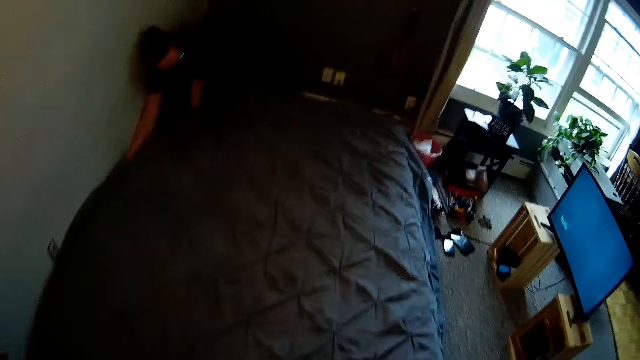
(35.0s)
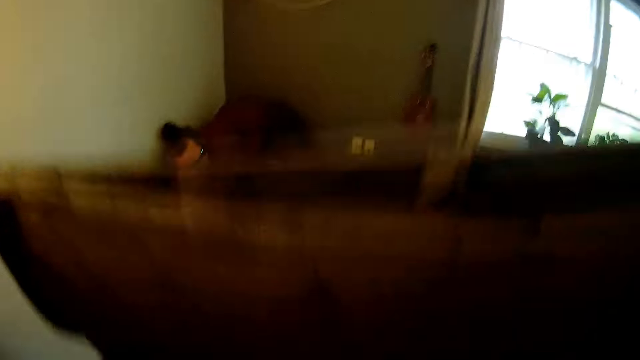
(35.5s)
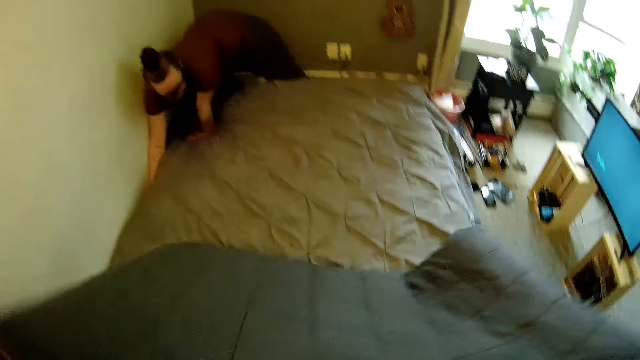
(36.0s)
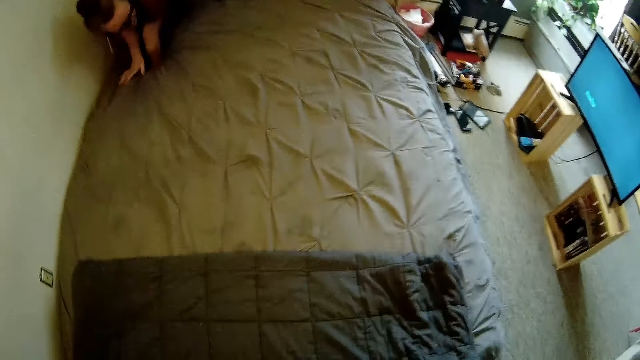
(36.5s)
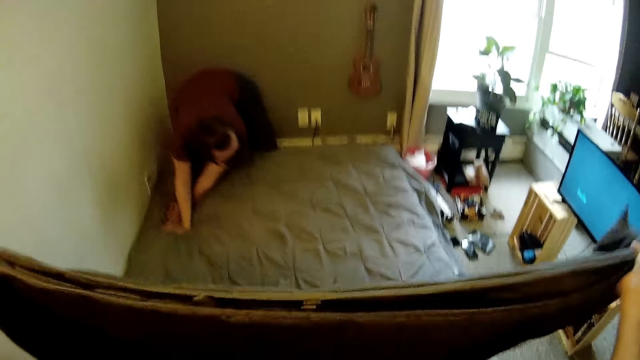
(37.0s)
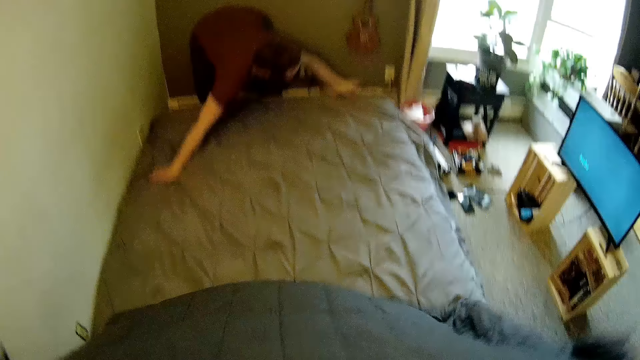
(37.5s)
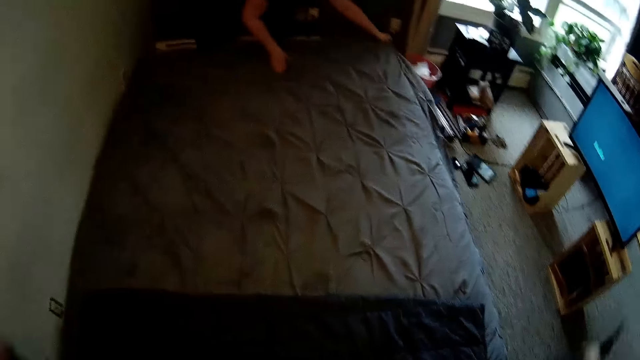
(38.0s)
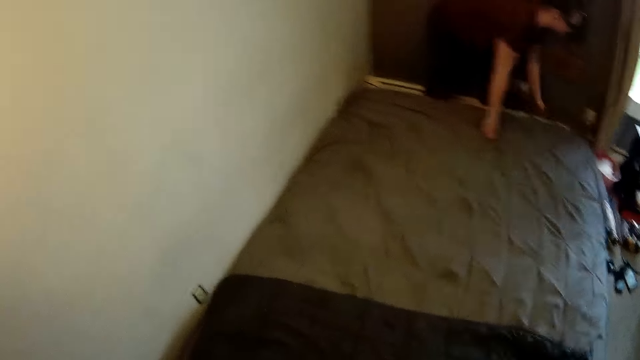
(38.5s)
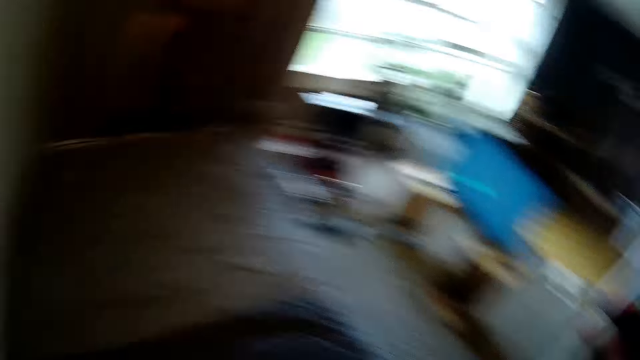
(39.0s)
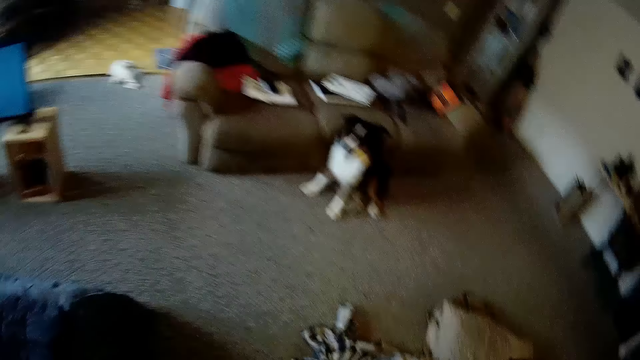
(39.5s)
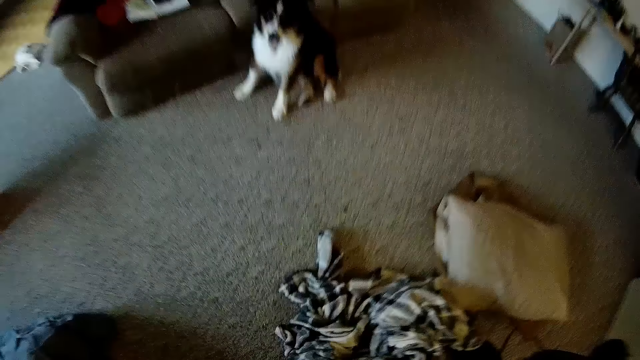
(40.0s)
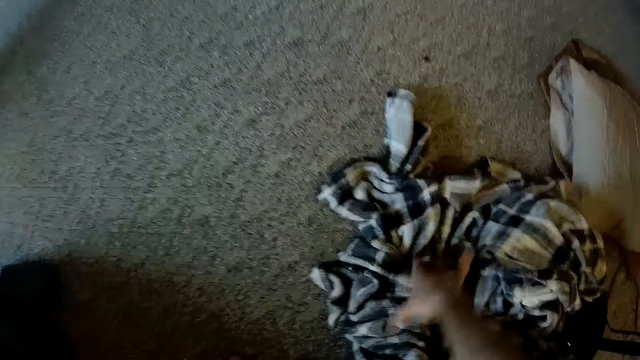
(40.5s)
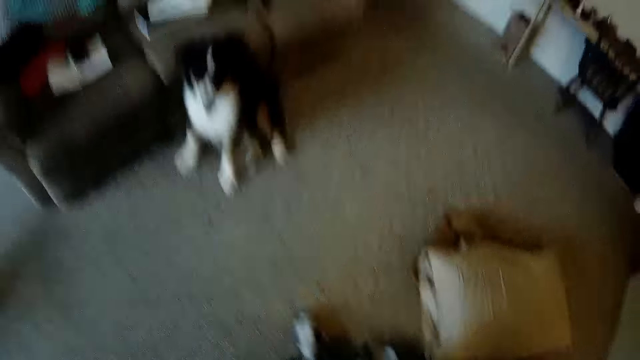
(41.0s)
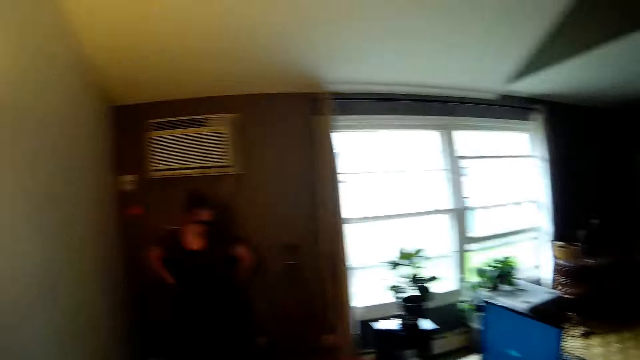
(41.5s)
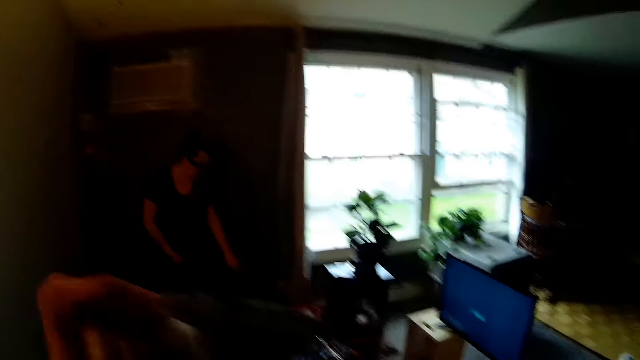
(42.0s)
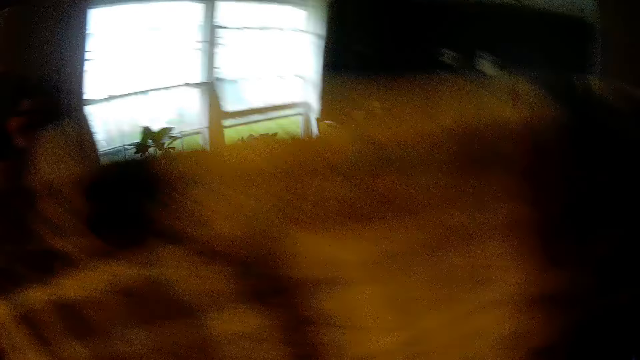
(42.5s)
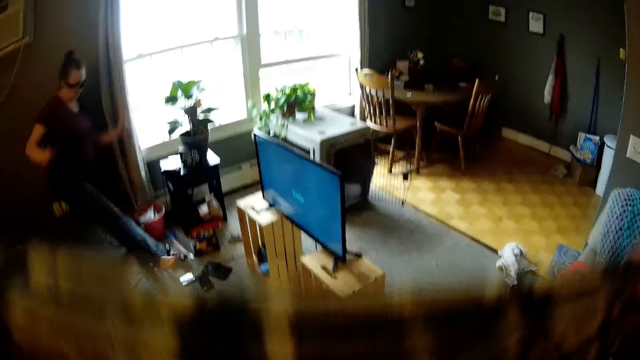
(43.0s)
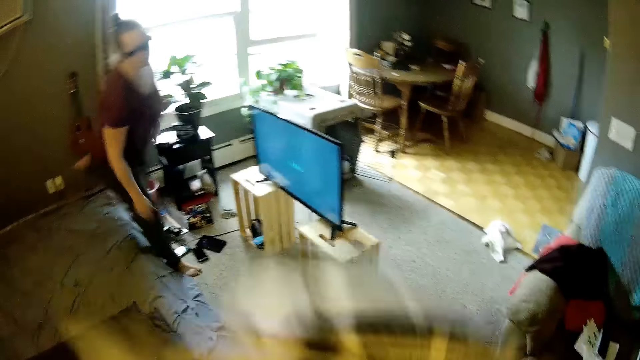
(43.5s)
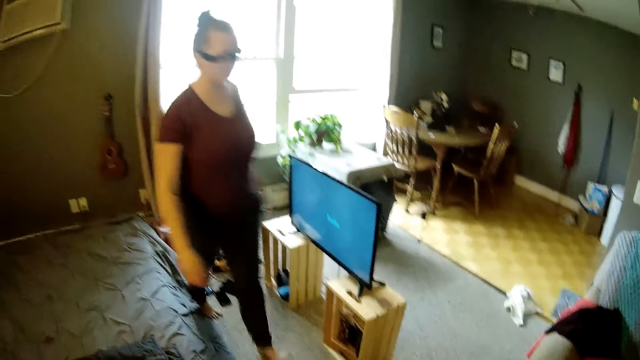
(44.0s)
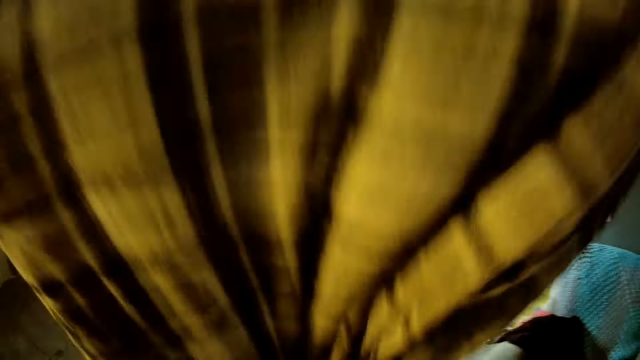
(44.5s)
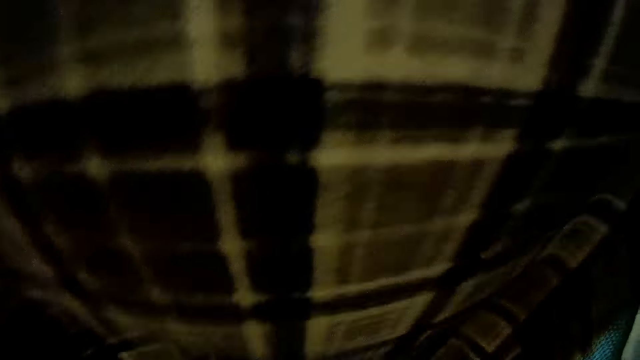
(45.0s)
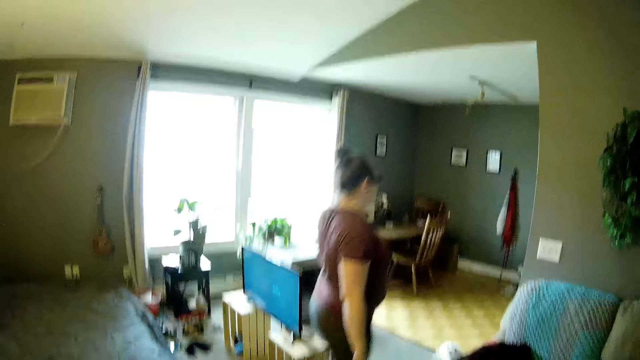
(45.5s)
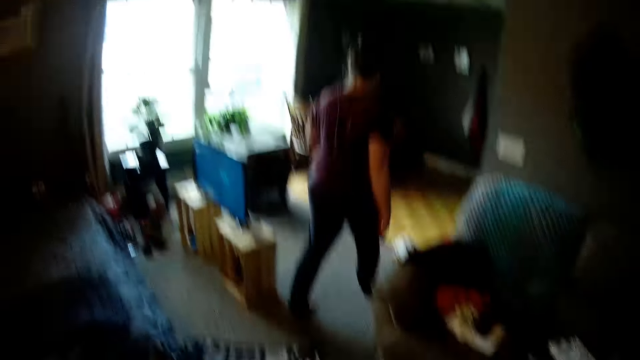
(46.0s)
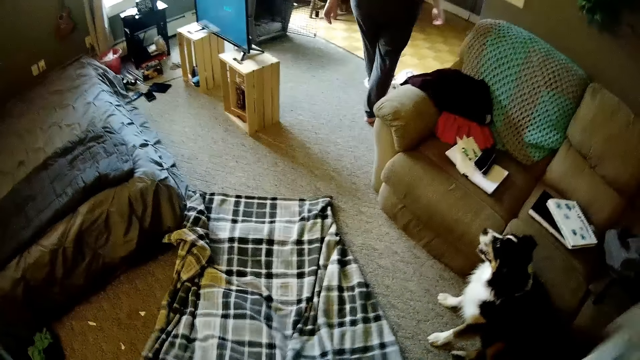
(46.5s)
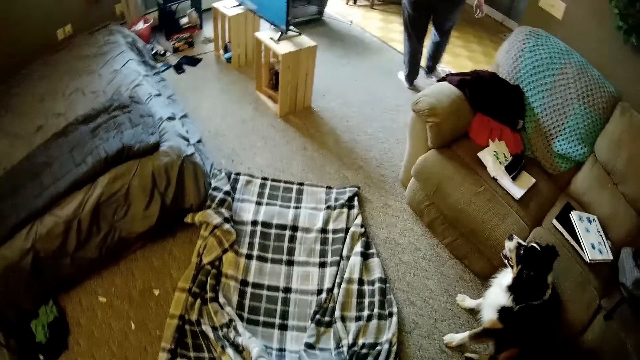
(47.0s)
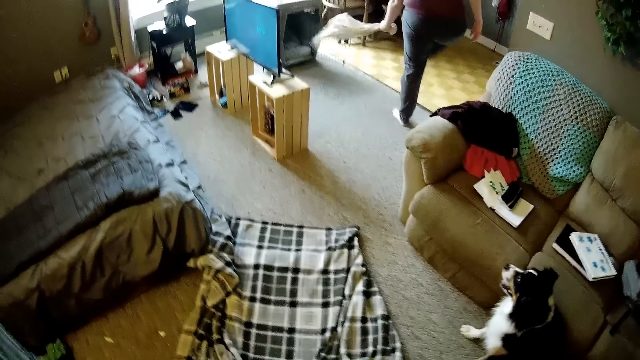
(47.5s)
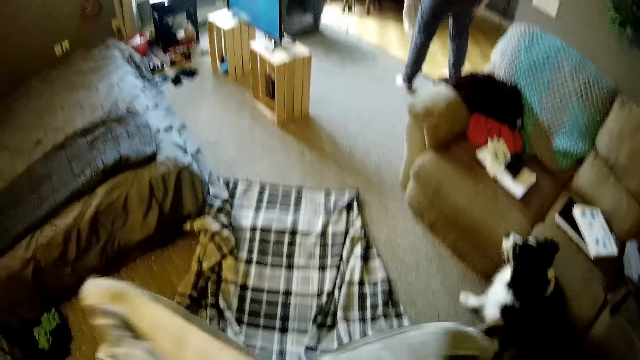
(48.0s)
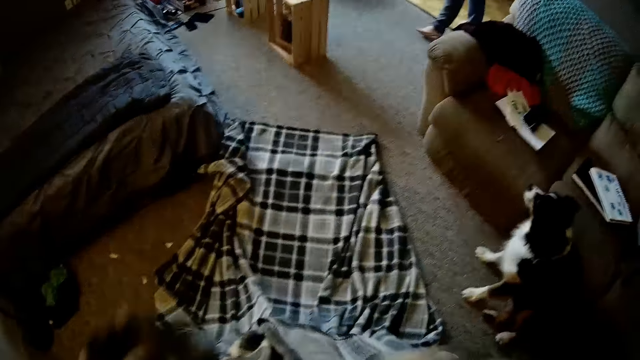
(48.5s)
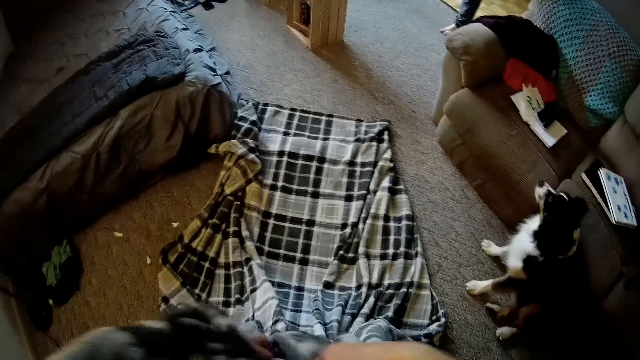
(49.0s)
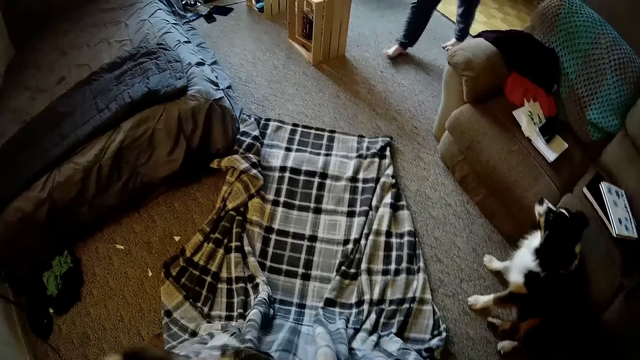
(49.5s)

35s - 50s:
The camera wearer spreads the ash duvet on the bed with both hands. She picks up a striped bedsheet from the floor with her right hand. She folds the striped bedsheet with both hands.

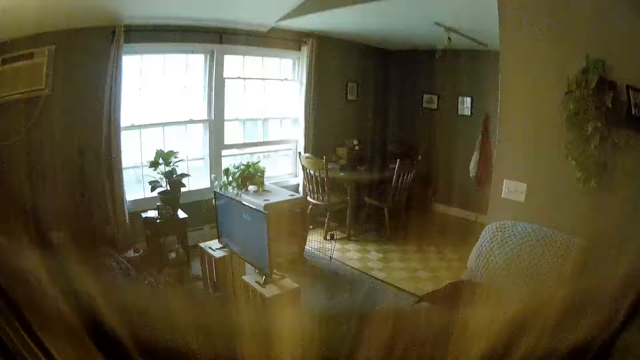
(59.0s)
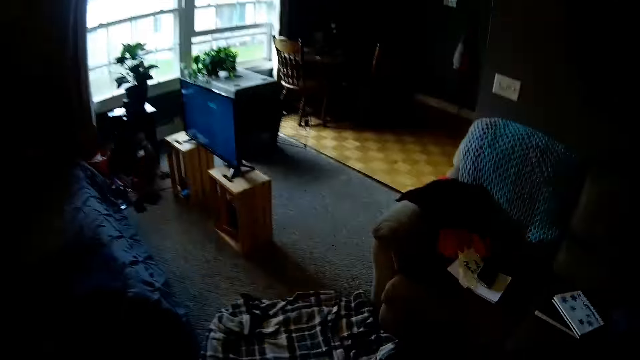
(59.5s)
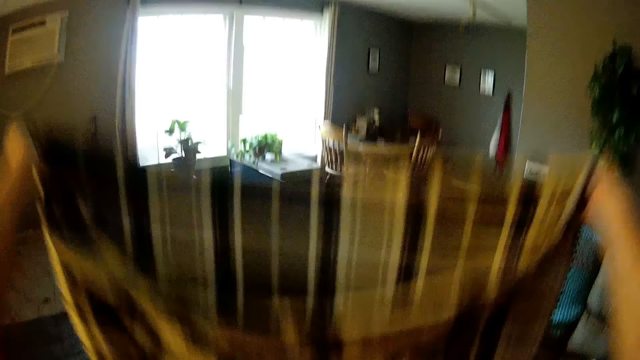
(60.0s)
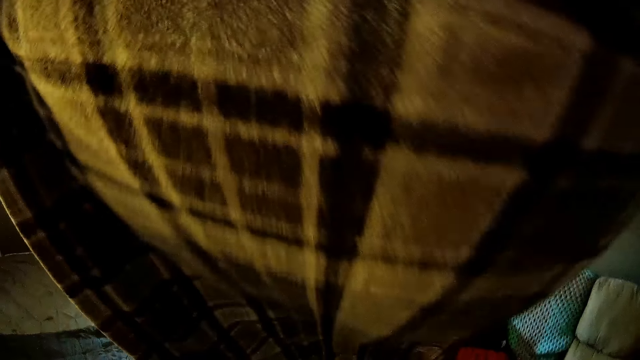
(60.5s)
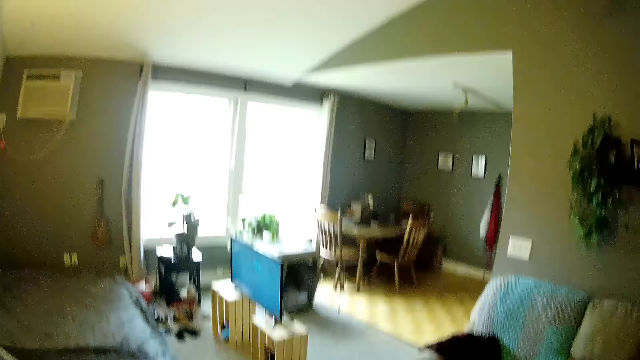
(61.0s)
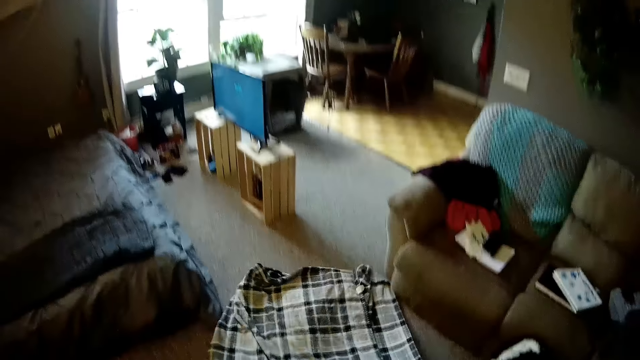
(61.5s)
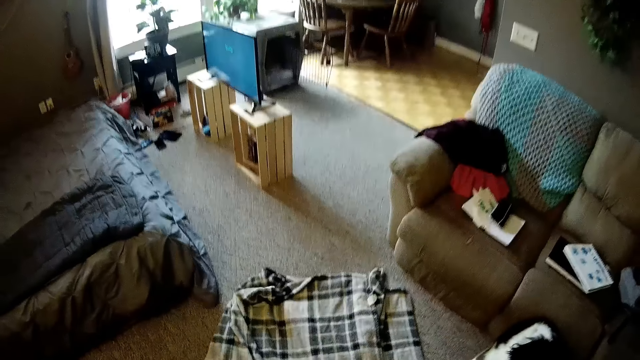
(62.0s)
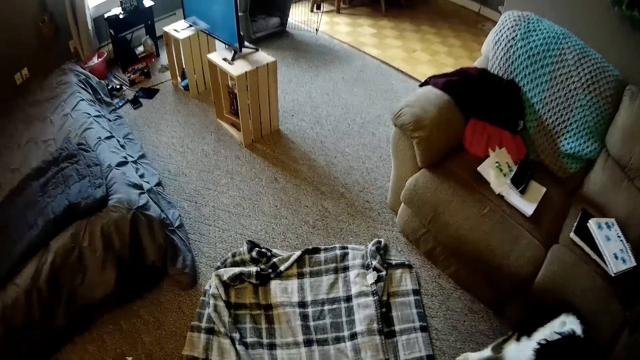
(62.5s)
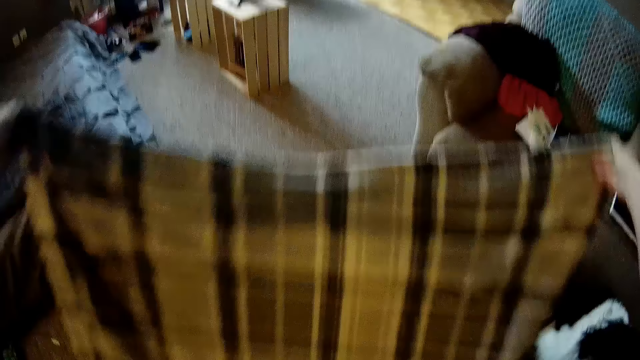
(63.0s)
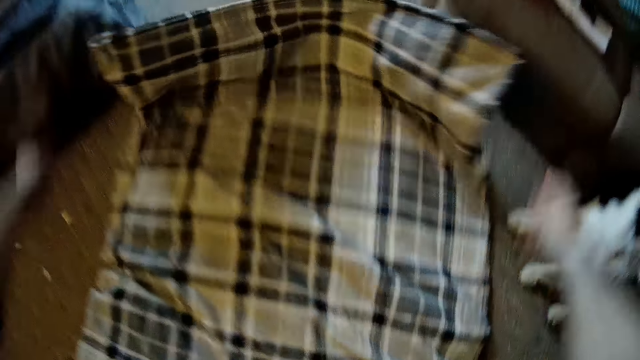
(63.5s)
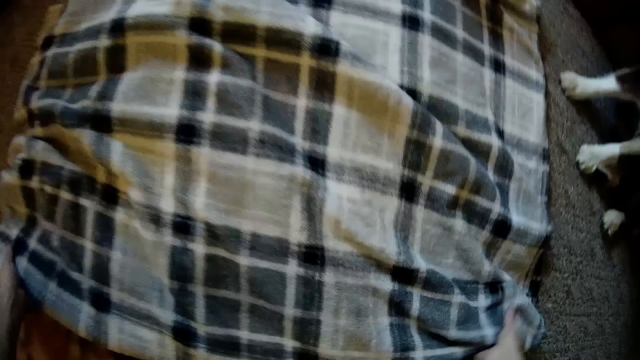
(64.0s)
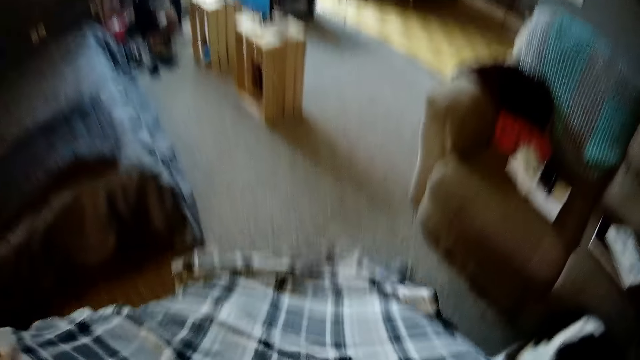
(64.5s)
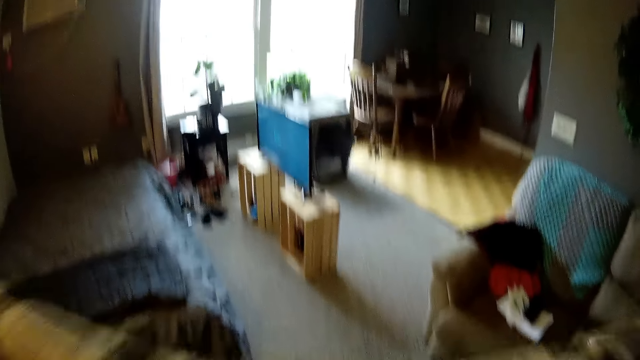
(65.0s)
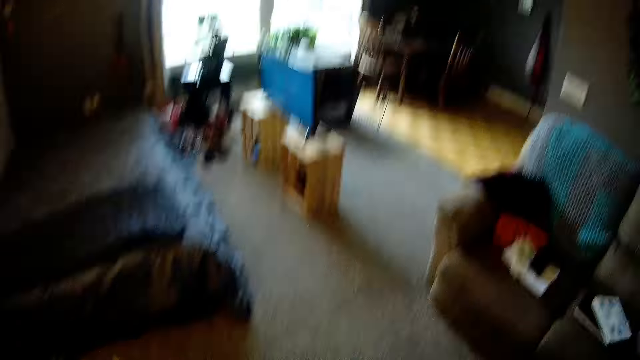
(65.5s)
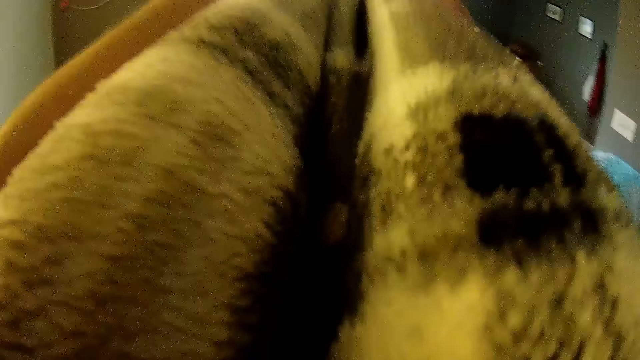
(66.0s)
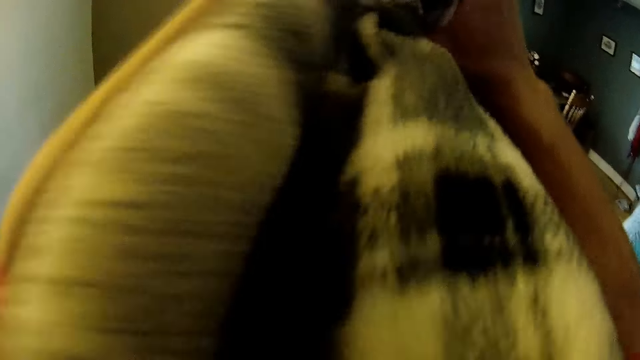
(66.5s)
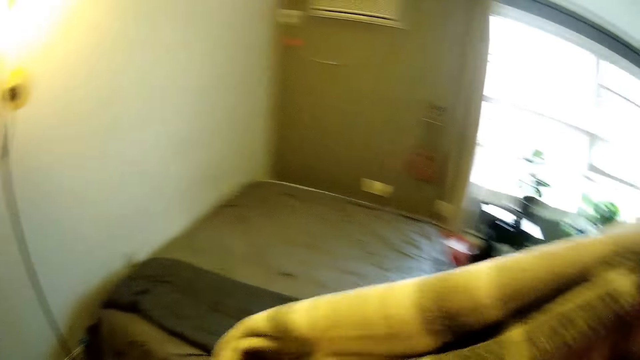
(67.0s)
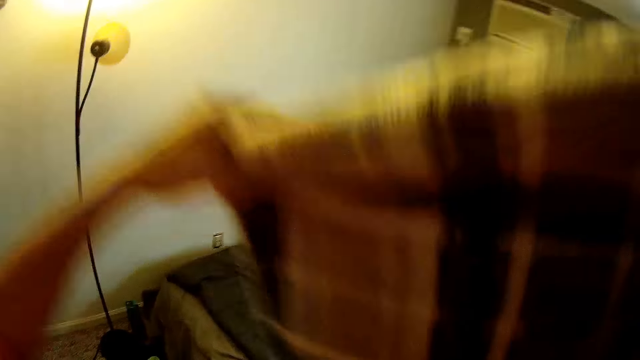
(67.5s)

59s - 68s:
The camera wearer throws one end of the striped bedsheet on the floor with both hands. They pick up one end of the striped bedsheet from the floor with both hands. They fold the striped bedsheet with both hands.
